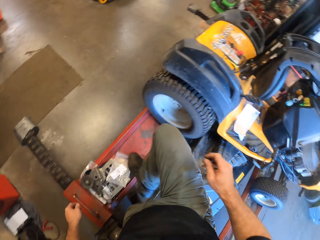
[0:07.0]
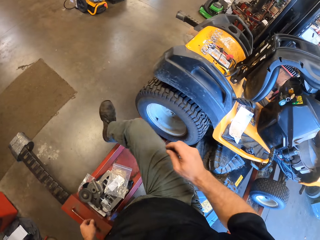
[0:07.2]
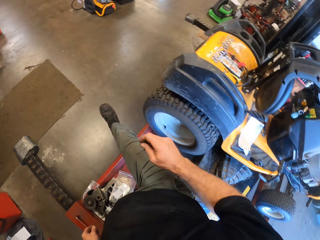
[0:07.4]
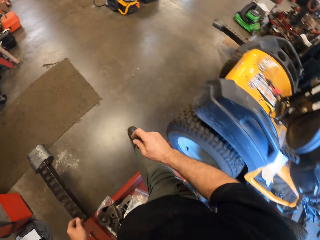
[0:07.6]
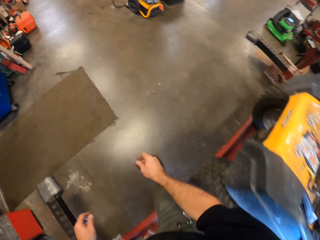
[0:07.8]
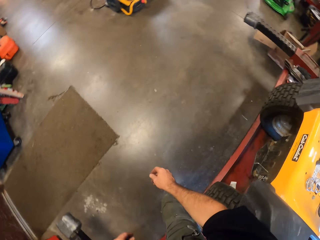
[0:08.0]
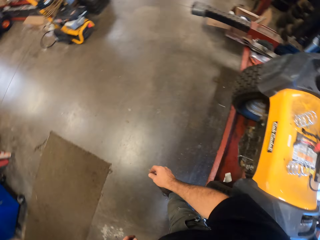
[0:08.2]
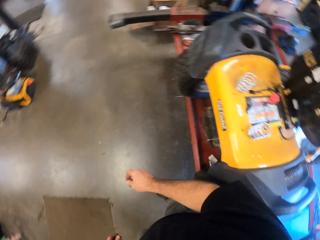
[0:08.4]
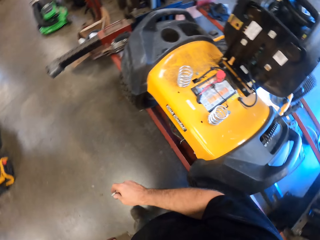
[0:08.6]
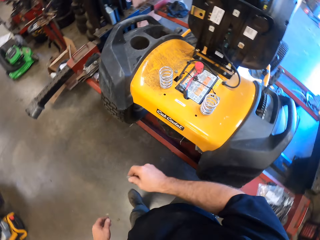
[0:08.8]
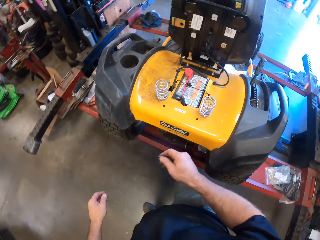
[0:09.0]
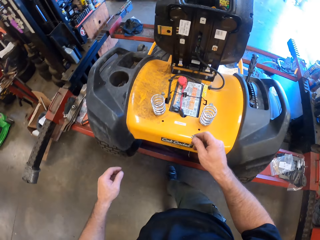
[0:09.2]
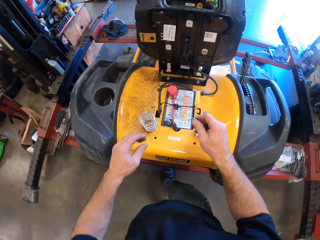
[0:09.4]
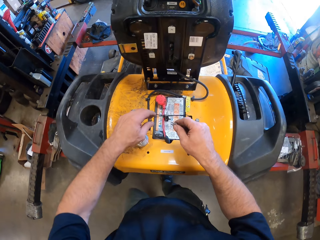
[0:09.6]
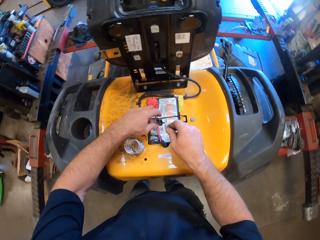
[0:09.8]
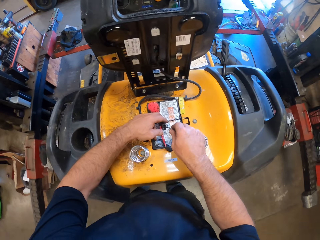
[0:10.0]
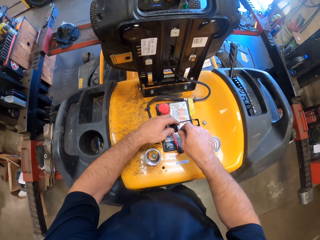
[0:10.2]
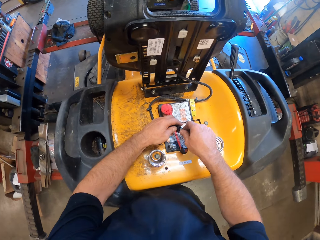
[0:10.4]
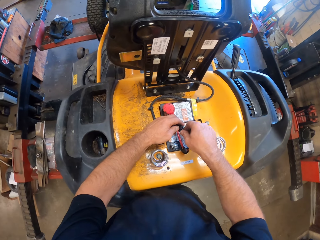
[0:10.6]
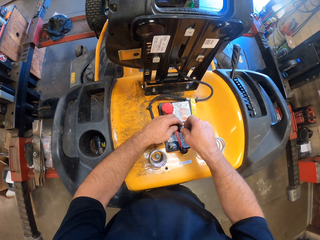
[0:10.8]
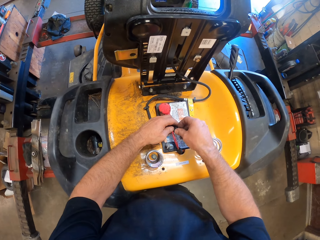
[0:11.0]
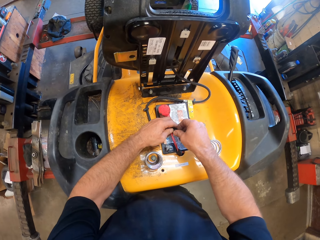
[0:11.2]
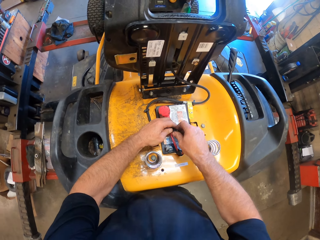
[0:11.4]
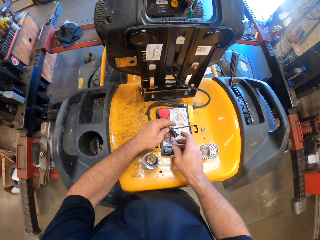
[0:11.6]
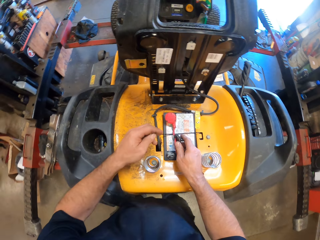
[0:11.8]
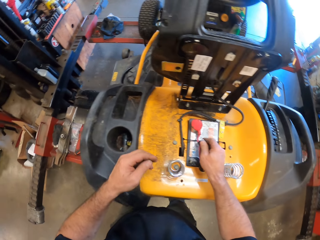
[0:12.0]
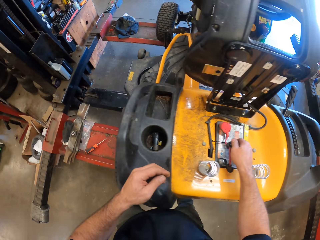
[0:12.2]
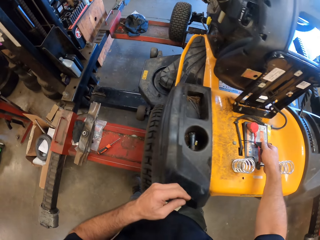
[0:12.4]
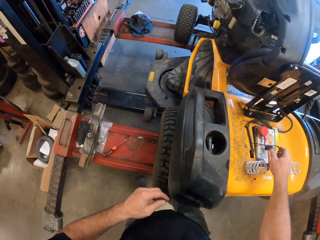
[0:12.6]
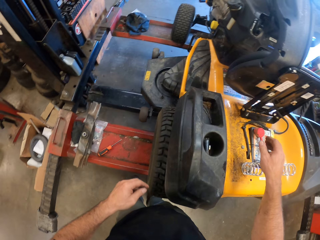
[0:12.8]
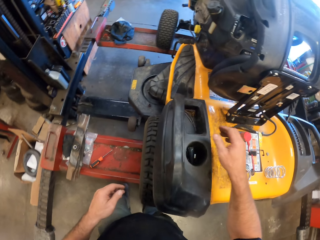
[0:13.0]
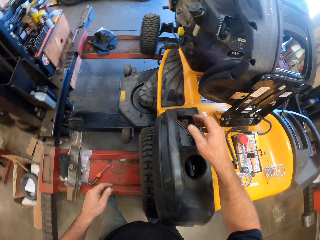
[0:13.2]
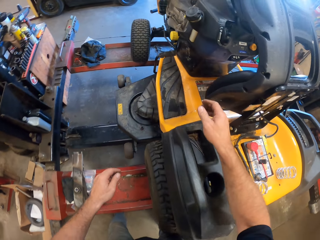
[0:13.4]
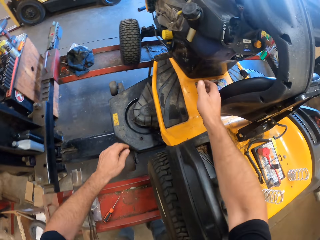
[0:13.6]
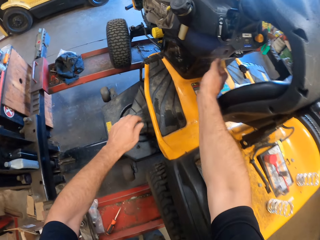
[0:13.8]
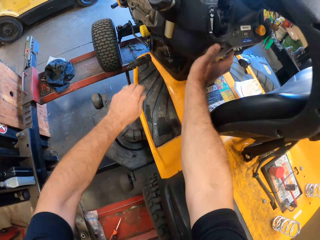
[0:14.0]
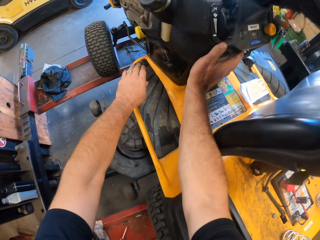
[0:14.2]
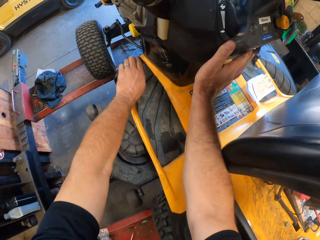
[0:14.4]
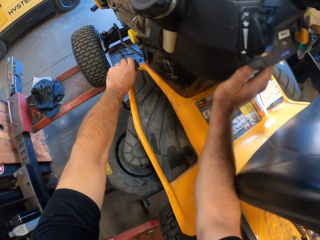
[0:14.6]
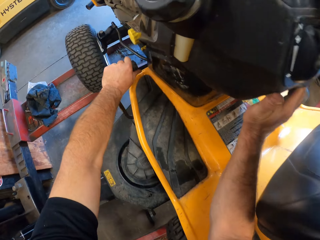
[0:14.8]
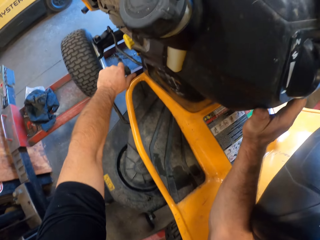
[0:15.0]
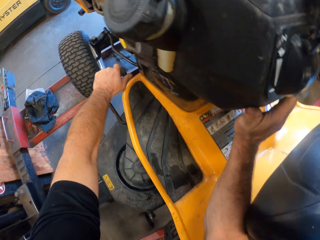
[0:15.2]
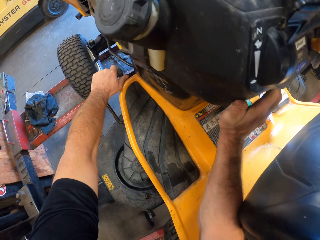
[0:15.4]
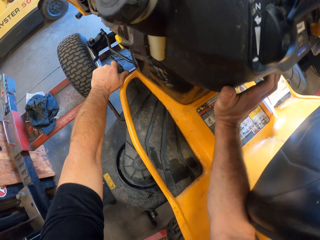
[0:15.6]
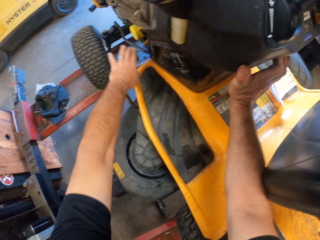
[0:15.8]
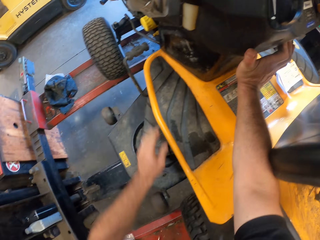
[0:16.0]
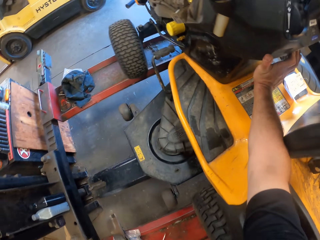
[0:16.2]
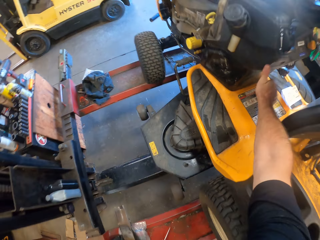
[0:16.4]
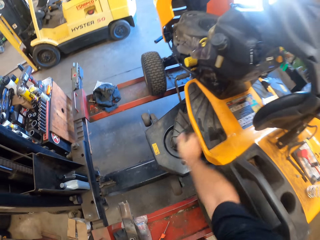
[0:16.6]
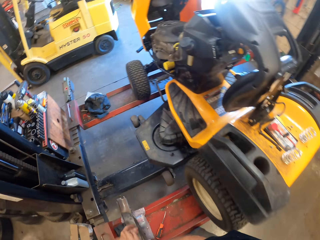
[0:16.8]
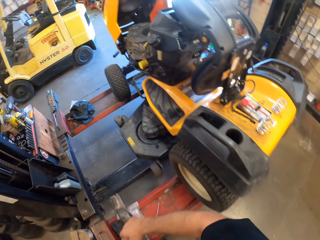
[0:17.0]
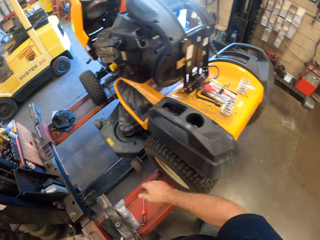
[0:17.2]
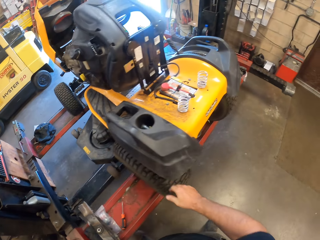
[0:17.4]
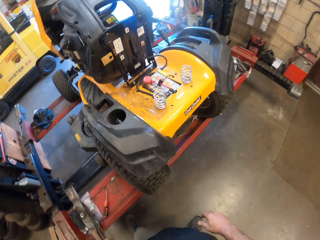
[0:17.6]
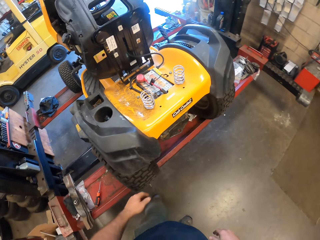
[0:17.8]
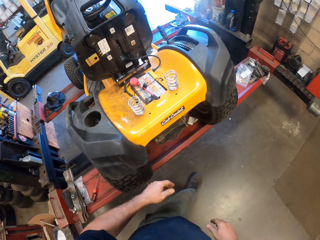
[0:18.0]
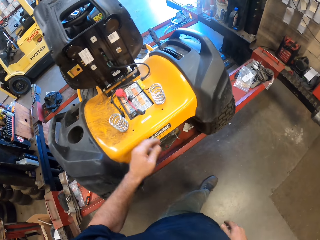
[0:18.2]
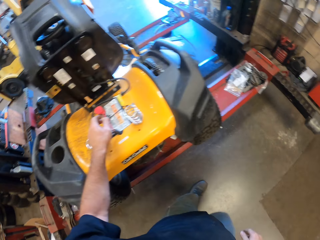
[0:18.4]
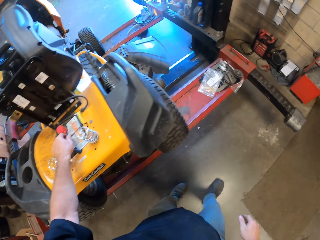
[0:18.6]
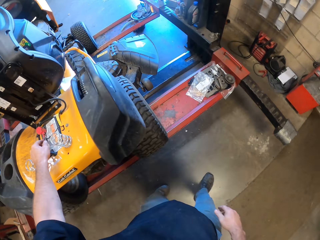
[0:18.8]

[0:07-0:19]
The camera wearer steps out of the machine. He adjusts a connection on the machine. He puts a car fuse on a wire on the lawn flite. He moves beside the lawn flite. He pushes a gear in the motor with his hand. He touches the lawn flite dashboard and touches the lawn flite gear lever. He walks around the lawn flite.

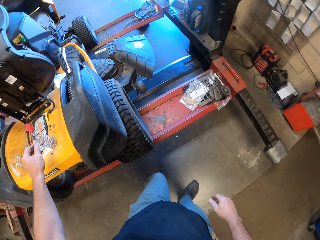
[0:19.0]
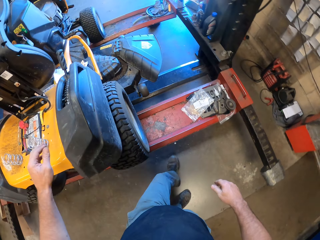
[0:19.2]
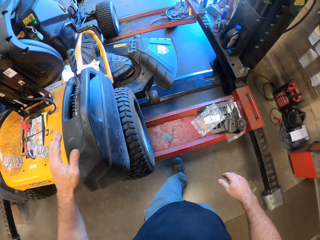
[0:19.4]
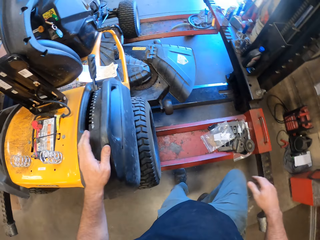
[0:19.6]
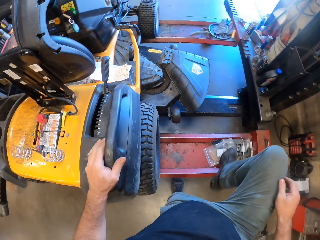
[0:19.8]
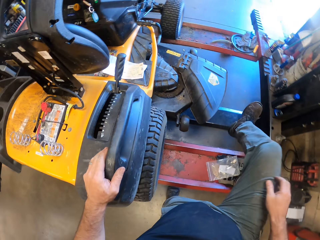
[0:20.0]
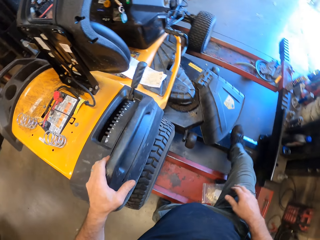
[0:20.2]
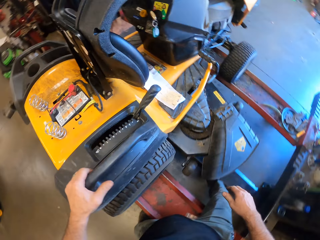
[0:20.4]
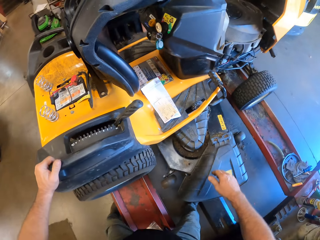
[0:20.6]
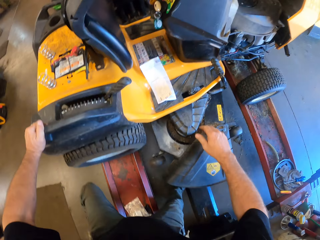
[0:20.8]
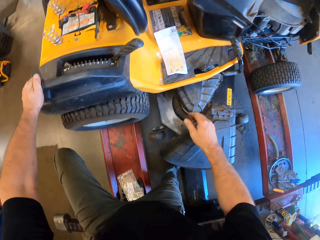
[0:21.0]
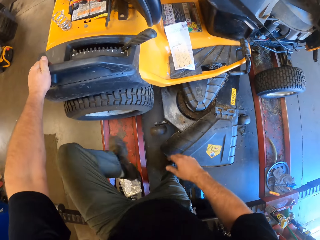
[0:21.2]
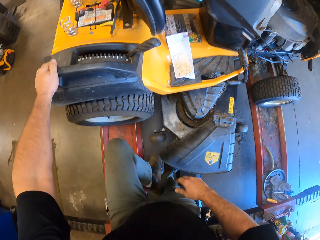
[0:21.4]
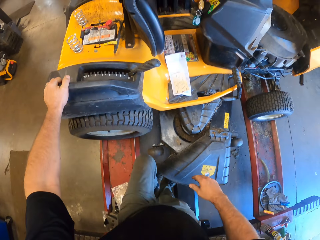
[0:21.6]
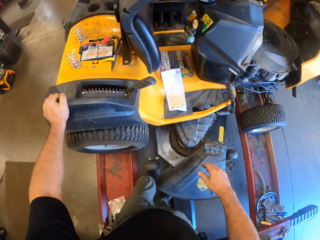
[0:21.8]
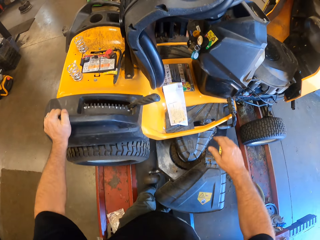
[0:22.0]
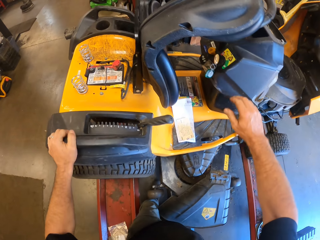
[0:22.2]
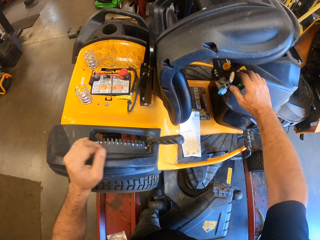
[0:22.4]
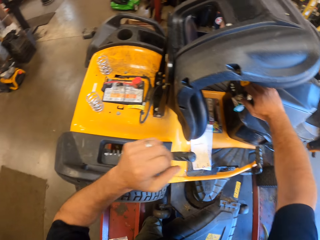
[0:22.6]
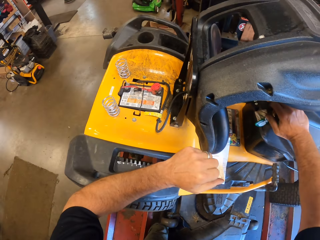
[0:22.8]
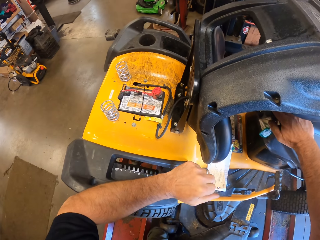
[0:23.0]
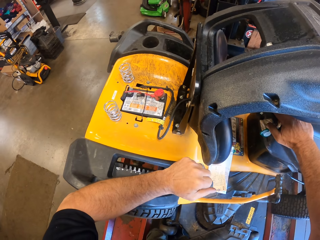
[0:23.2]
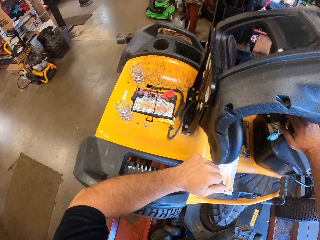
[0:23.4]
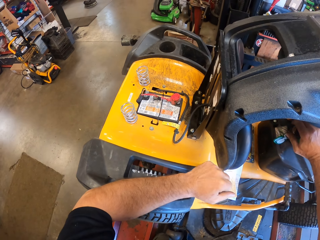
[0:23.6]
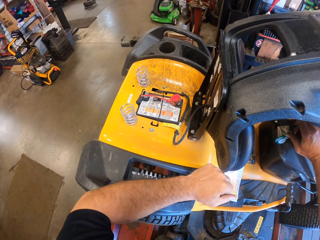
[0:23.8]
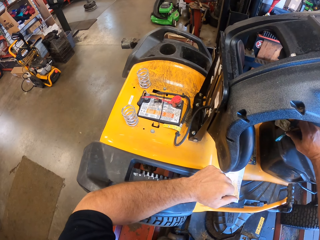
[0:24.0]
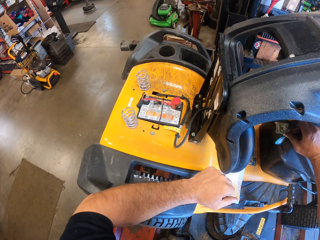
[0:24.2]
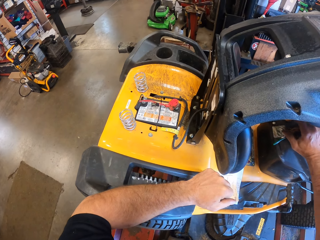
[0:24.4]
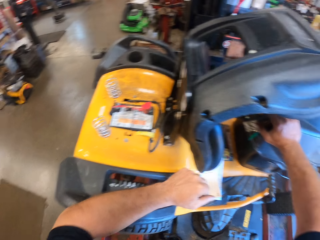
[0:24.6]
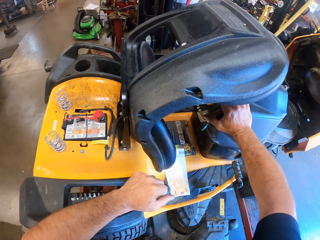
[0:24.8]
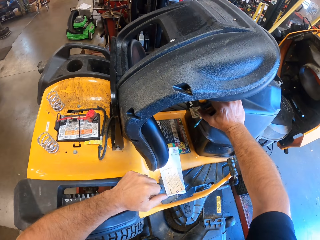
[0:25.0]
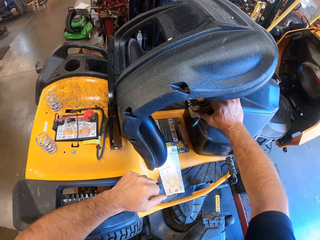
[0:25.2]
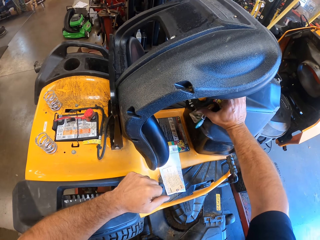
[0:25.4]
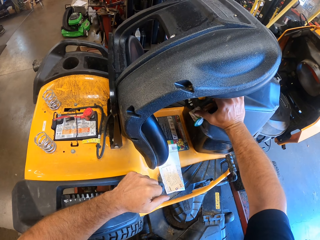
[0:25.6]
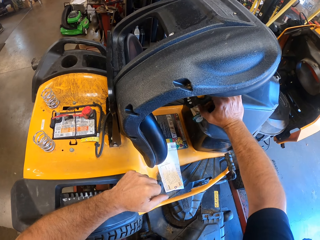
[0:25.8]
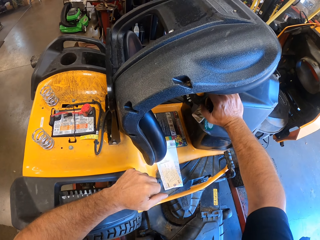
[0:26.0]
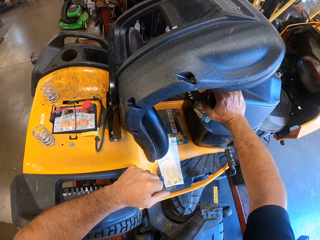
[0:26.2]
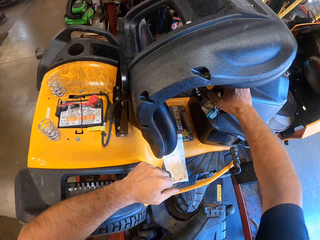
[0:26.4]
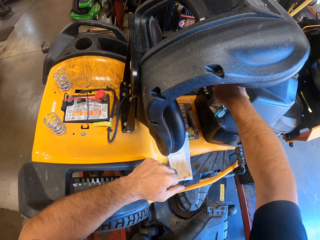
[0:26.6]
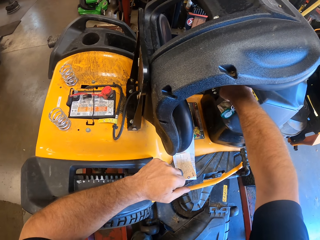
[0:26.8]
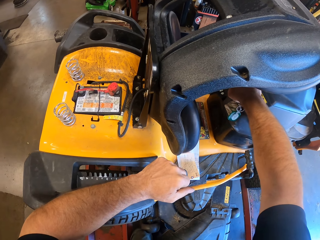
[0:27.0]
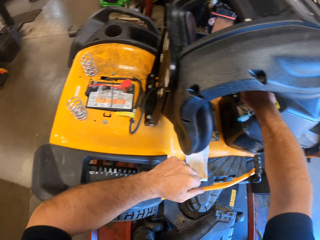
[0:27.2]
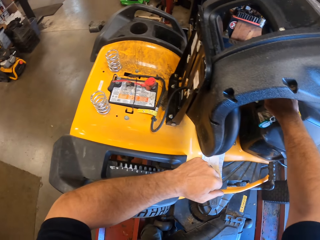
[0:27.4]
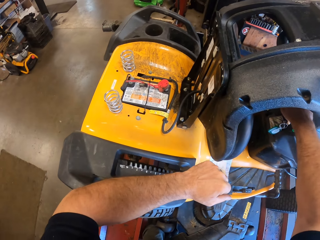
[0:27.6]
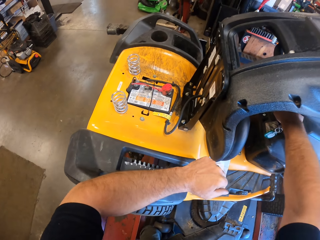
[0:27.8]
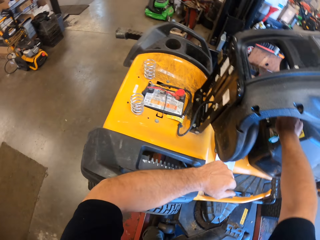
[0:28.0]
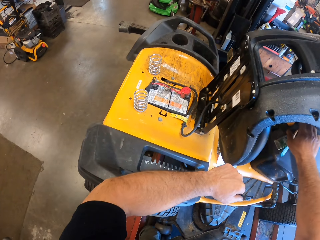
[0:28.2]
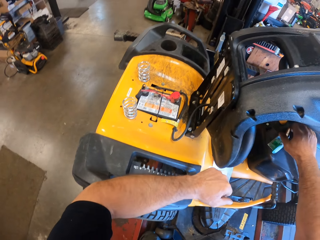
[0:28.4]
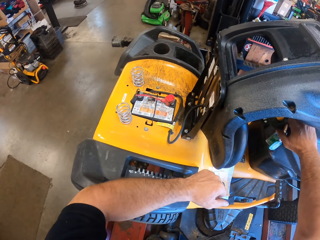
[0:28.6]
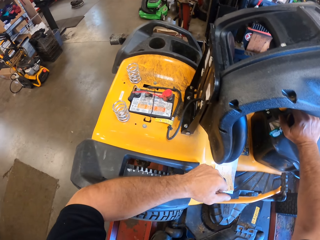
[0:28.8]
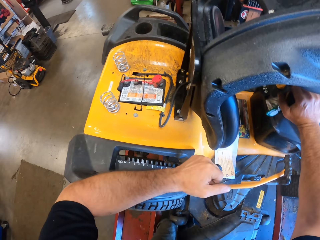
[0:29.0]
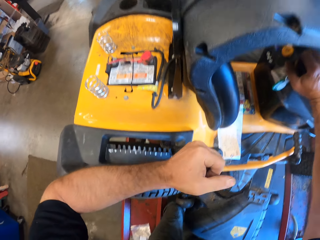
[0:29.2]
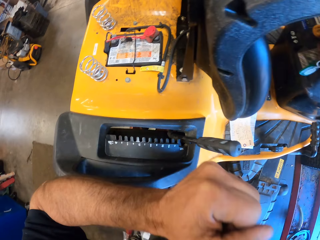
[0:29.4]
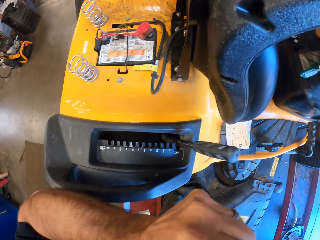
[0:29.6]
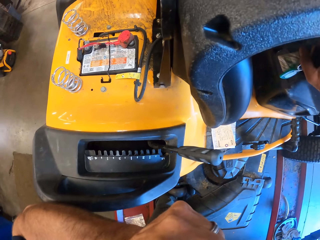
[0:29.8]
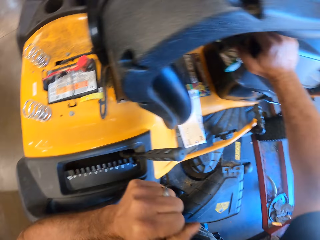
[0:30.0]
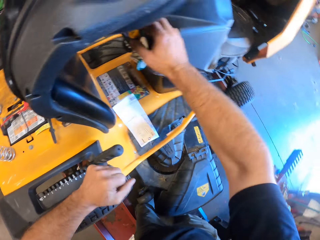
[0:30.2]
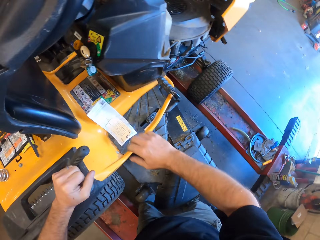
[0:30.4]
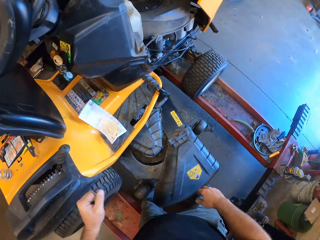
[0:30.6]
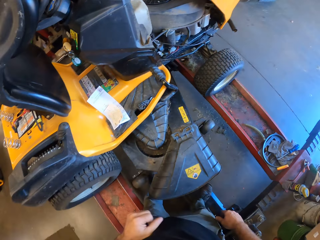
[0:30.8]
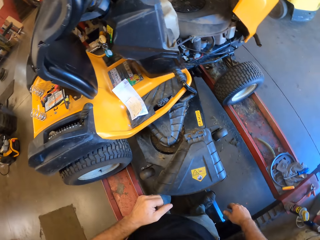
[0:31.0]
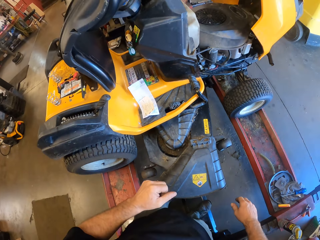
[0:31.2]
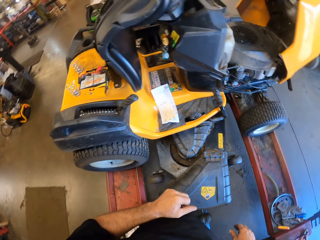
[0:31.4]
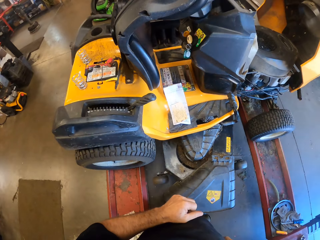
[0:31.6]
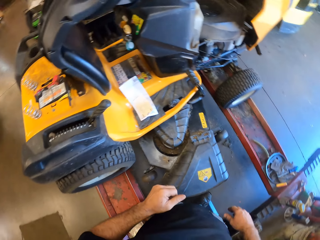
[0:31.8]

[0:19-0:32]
The camera wearer touches the connection with his hand. He steps in the middle of the motor. He touches the lawn flite keys. He places his left arm on the lawn flite gear lever. He turns the key in the ignition of the motor. He touches his nose with the left hand. He looks around the workshop.
